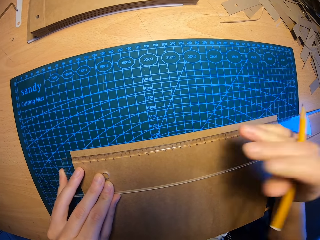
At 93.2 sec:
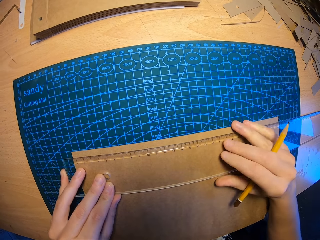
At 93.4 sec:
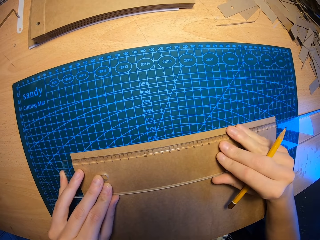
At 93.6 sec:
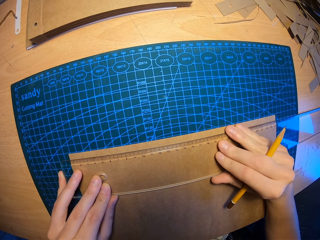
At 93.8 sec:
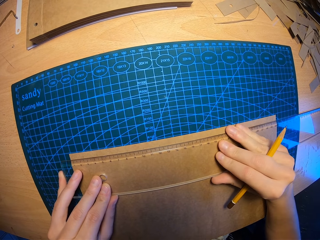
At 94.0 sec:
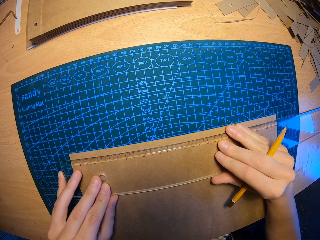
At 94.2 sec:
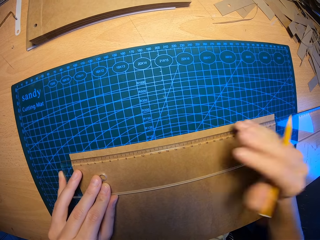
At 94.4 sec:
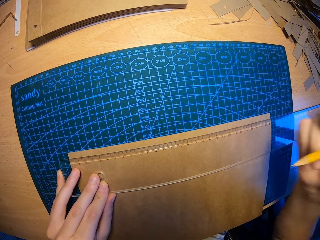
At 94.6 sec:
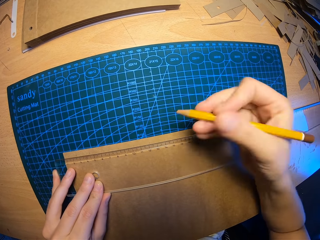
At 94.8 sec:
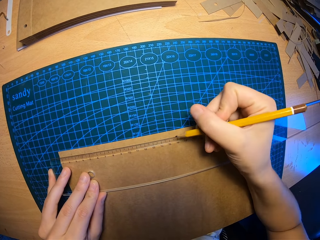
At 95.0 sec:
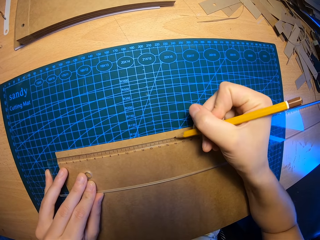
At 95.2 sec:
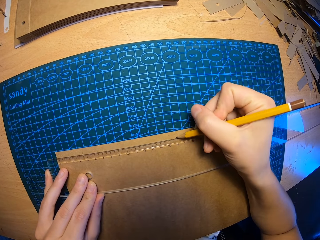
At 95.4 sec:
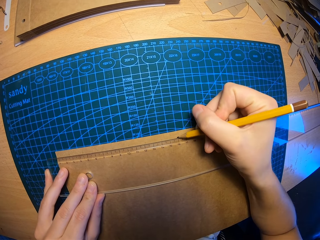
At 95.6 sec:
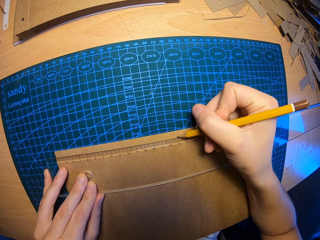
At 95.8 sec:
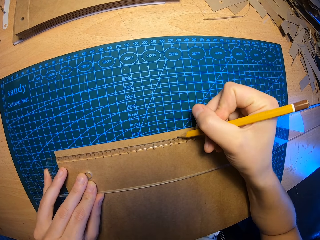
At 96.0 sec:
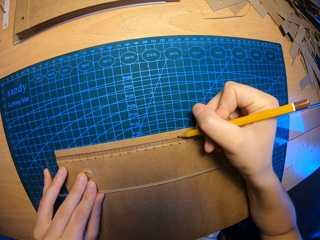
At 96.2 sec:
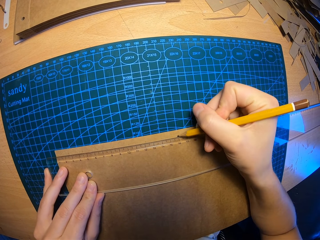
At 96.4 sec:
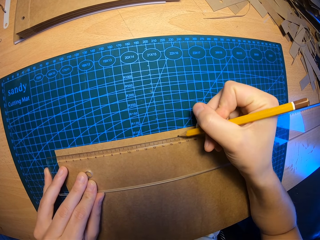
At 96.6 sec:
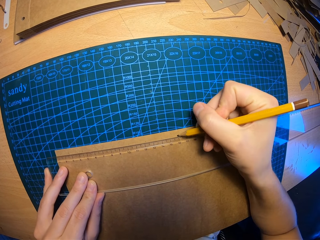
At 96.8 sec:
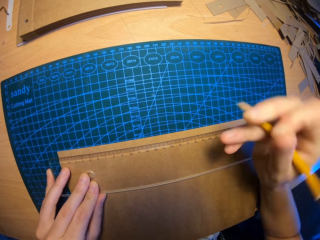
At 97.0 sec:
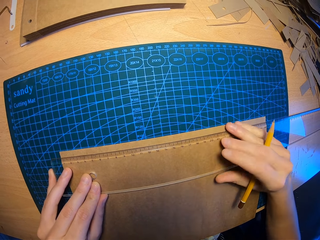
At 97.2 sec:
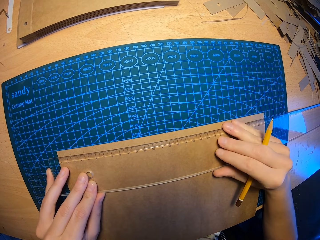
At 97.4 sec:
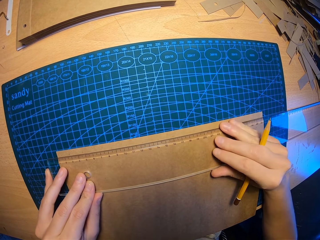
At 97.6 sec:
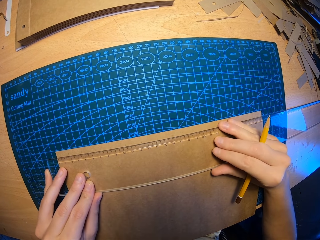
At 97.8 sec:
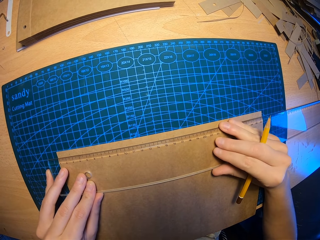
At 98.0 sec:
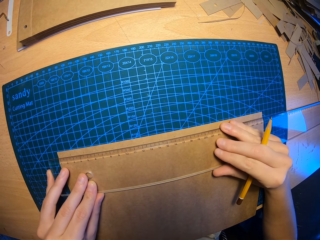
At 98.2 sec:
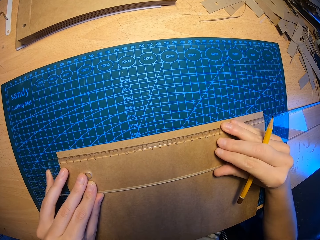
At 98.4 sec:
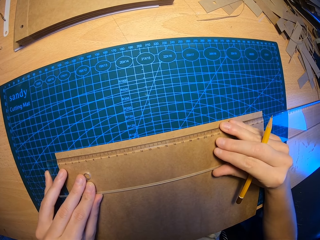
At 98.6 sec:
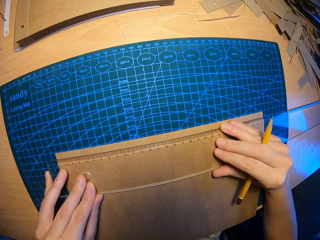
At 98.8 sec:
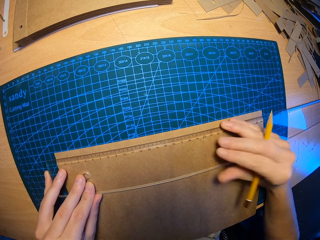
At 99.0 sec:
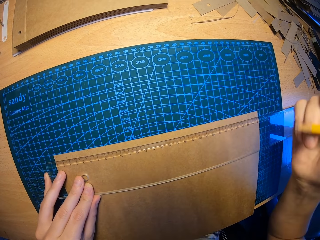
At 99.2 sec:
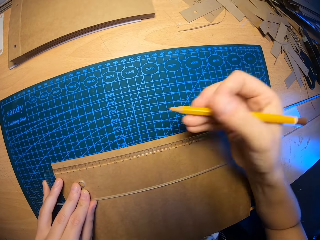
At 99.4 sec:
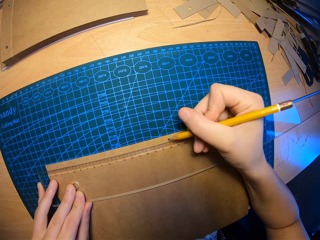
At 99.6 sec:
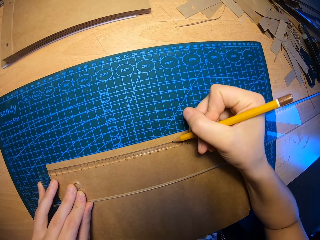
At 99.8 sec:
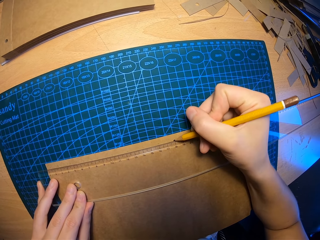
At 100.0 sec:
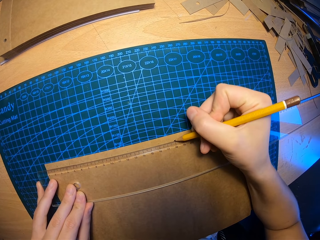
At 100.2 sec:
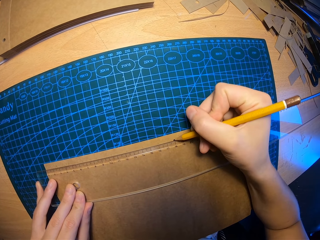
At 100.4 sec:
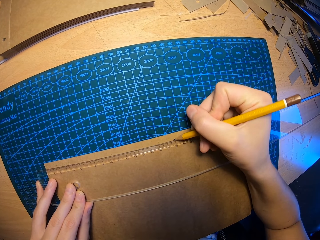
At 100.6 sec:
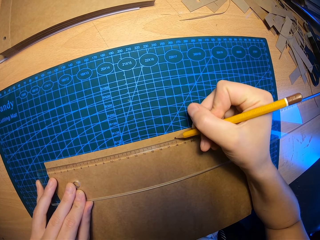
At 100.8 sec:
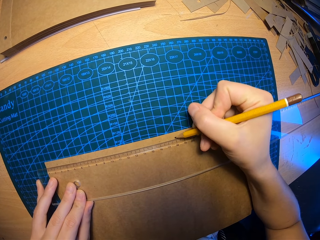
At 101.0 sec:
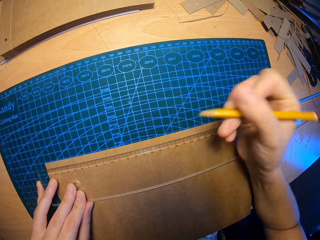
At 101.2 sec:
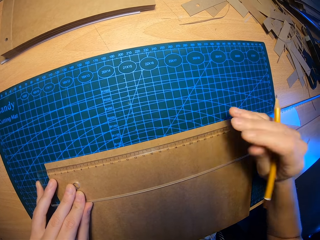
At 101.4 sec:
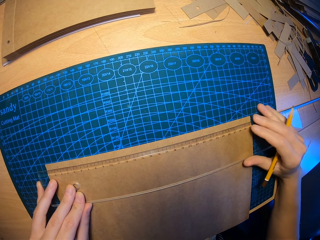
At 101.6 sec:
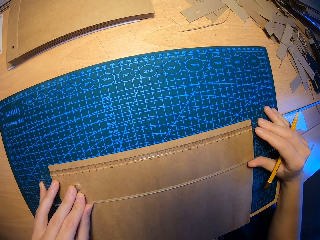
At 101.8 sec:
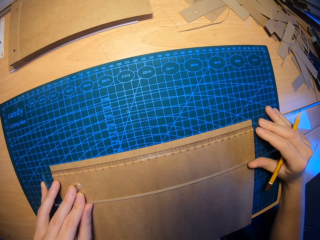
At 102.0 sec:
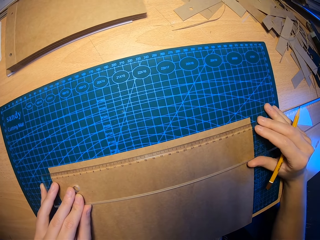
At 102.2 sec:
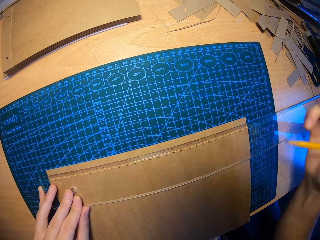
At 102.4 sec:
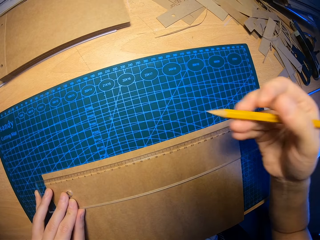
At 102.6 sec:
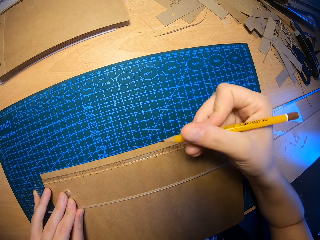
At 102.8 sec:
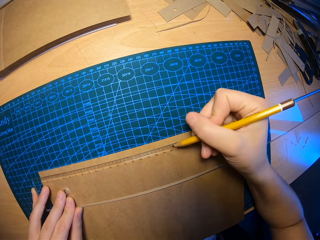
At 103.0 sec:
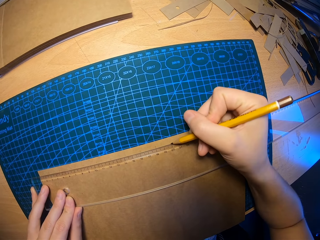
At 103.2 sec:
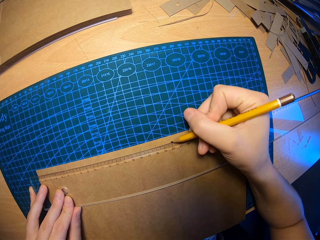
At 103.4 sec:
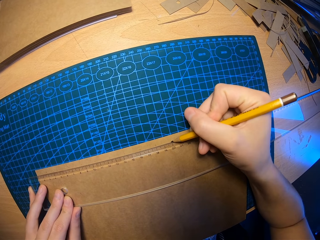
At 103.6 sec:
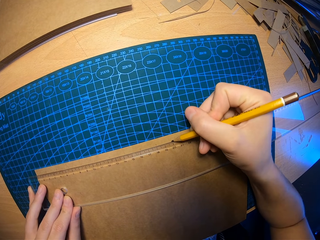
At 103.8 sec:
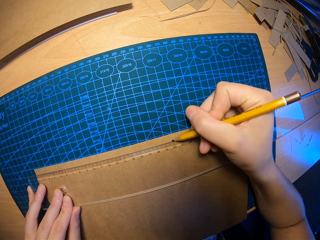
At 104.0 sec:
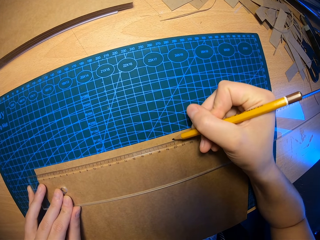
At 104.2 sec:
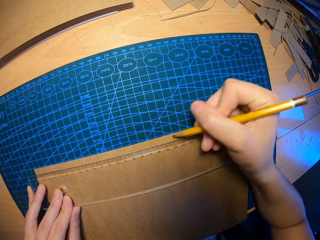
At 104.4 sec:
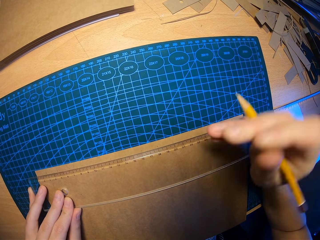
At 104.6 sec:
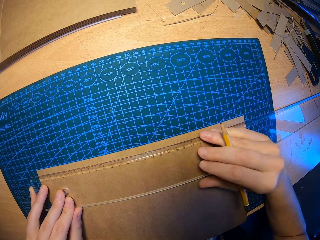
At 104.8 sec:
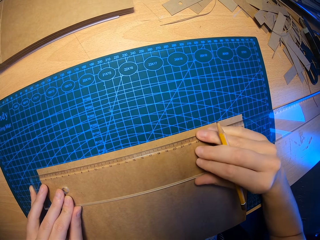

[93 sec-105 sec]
The camera wearer touches a ruler. She adjusts the ruler on the table with both hands. She marks a point on the paper with the pencil on her right hand. She touches the ruler and adjusts the ruler on the table with both hands. She marks a point on the paper with the pencil on her right hand. She touches the ruler and adjusts the ruler on the table with both hands. She marks a point on the paper with the pencil on her right hand.

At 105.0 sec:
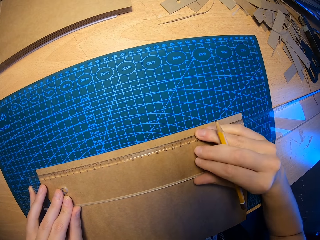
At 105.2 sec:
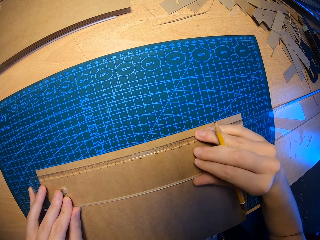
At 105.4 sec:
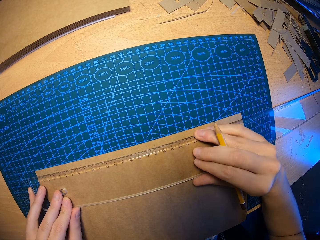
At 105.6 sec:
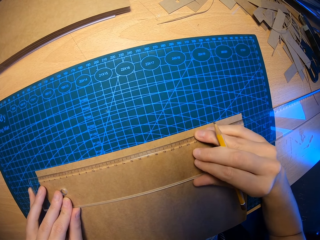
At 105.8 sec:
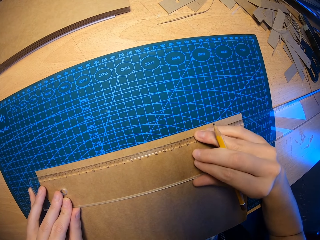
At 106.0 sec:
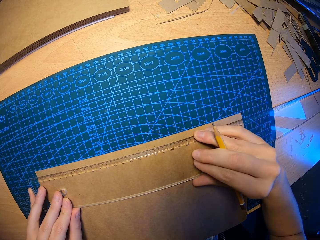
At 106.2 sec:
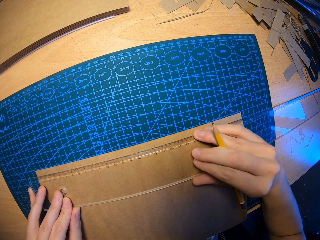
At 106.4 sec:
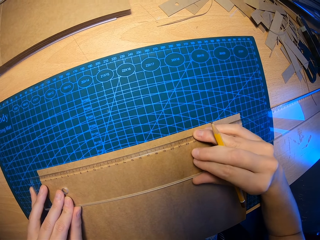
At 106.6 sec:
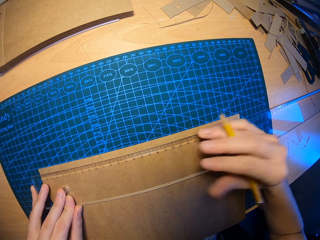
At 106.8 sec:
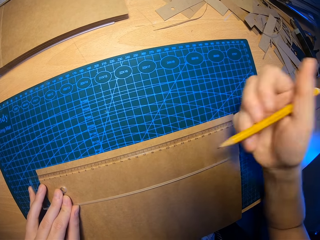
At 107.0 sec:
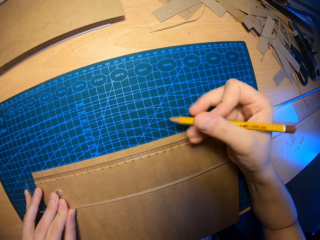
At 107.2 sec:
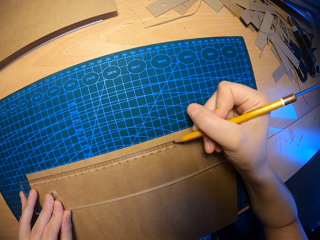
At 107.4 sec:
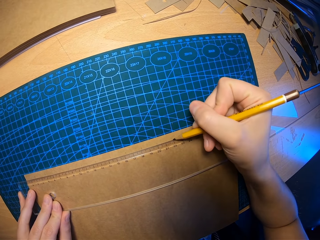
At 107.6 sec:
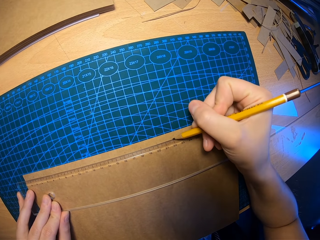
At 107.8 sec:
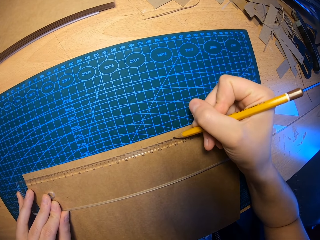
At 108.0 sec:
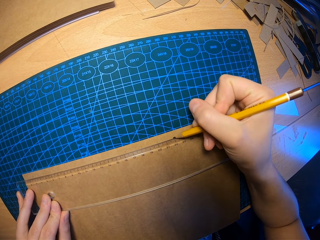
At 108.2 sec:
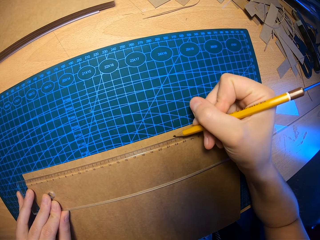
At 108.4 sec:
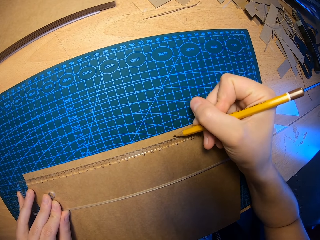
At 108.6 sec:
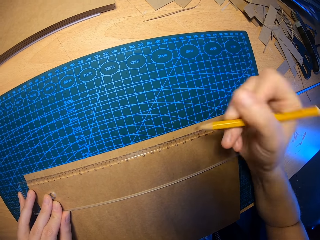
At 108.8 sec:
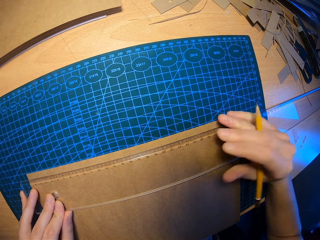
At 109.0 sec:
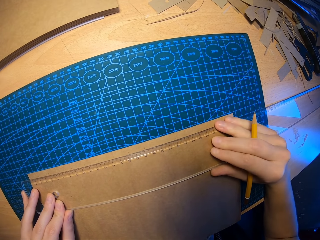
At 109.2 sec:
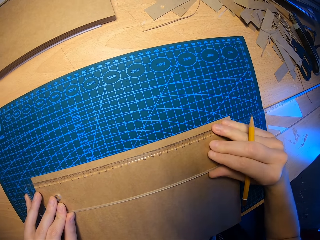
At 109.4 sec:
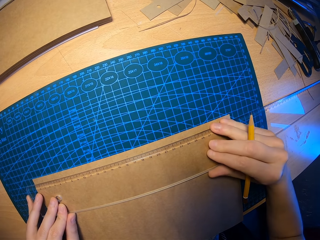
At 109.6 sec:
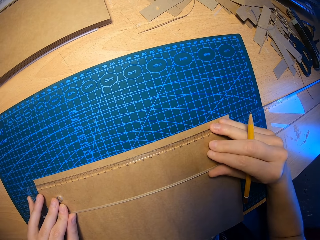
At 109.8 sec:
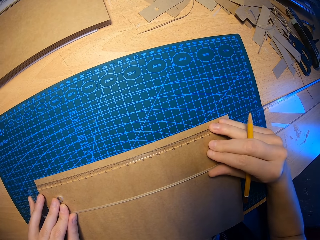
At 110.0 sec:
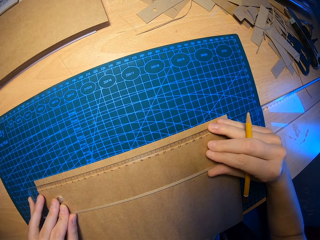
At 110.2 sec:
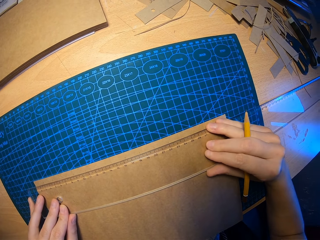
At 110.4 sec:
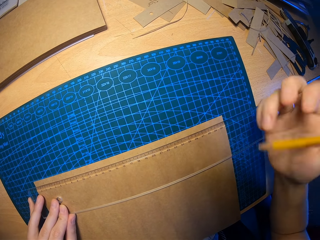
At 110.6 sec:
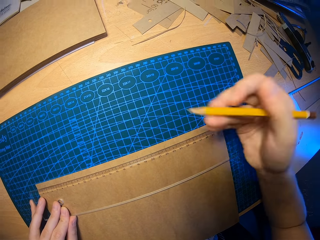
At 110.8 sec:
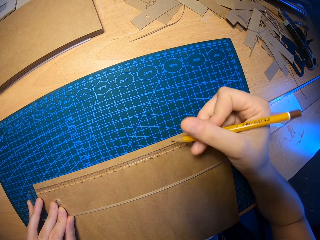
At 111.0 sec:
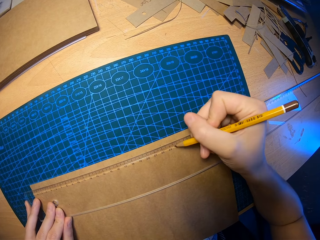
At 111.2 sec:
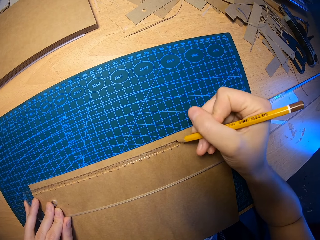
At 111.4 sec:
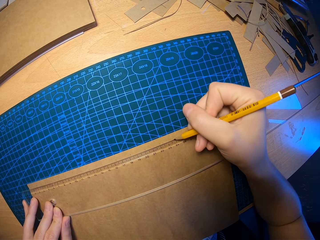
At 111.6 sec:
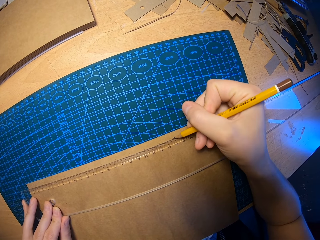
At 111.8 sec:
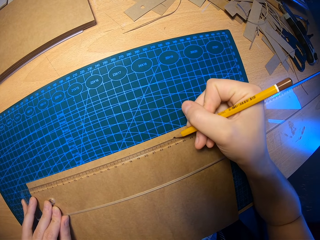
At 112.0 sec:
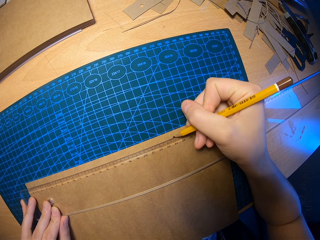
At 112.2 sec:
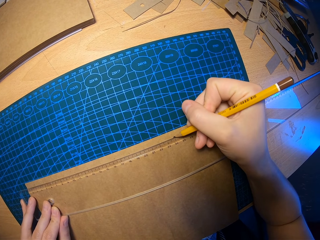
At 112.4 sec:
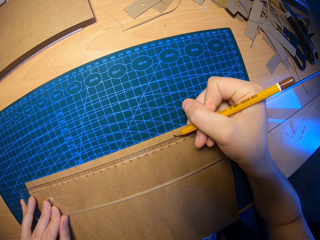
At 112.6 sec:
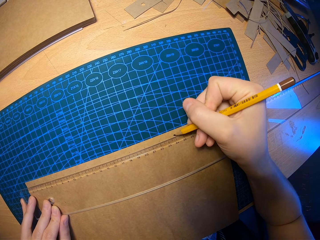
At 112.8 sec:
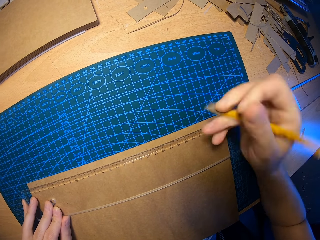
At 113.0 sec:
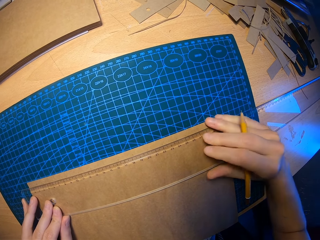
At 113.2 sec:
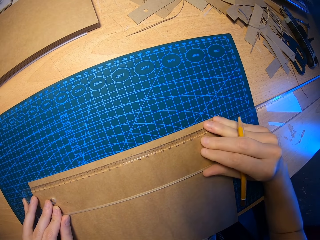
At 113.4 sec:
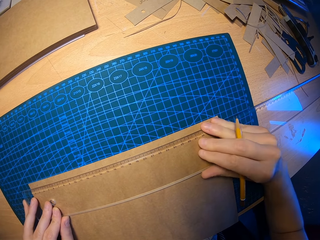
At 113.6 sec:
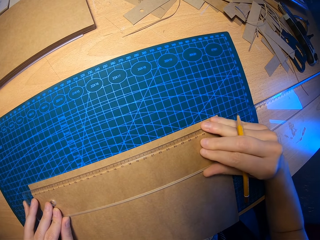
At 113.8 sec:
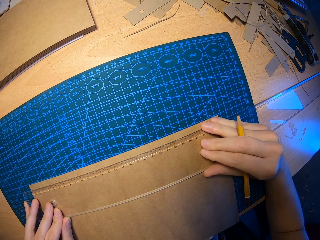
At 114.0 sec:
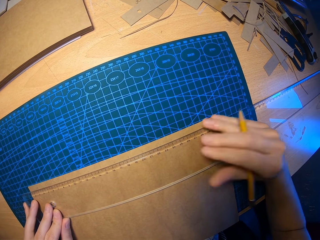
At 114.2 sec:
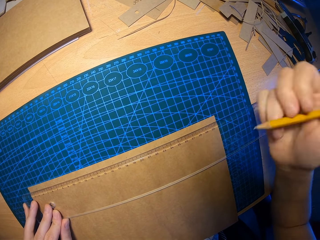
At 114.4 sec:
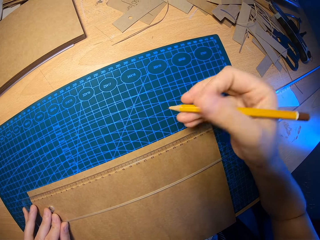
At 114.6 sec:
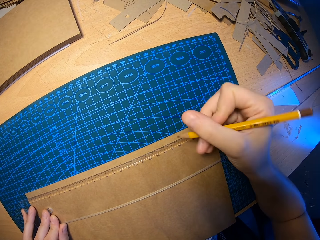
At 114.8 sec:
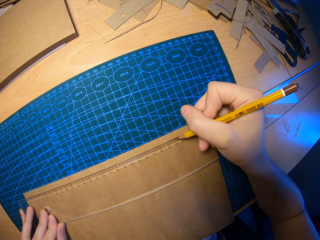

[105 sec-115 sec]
The camera wearer adjusts the ruler on the table with both hands. She touches the ruler. She marks a point on the paper with the pencil on her right hand. She touches the ruler and adjusts the ruler on the table with both hands. She marks a point on the paper with the pencil on her right hand. She adjusts the ruler on the table with both hands and touches the ruler.
